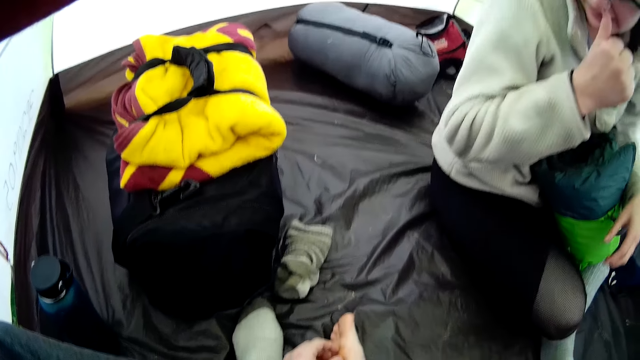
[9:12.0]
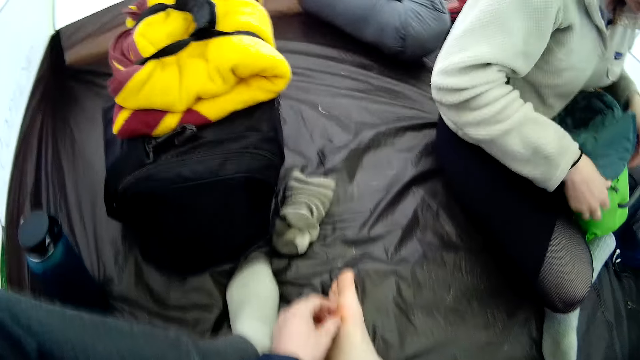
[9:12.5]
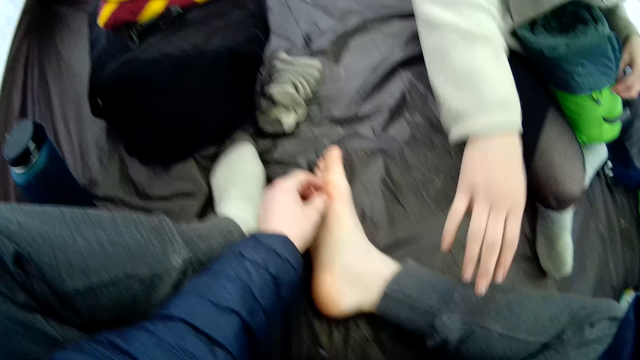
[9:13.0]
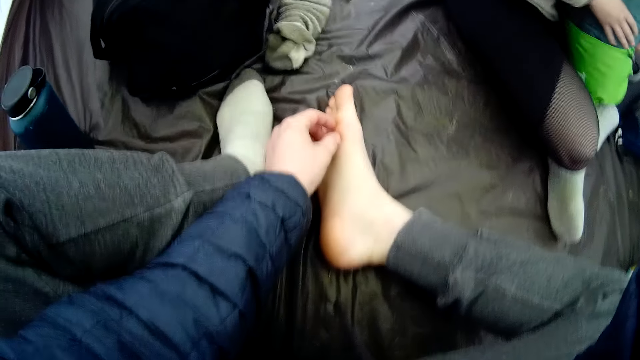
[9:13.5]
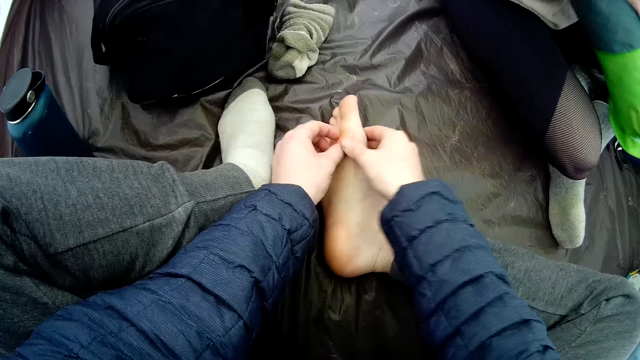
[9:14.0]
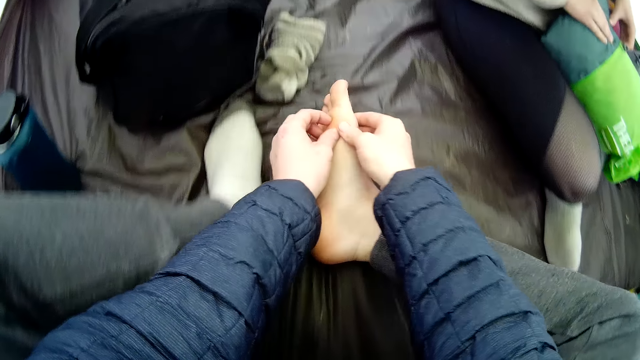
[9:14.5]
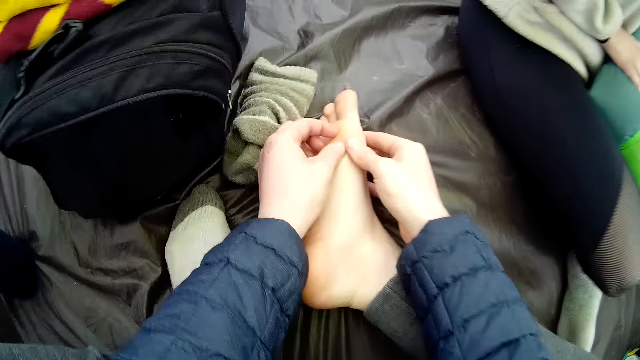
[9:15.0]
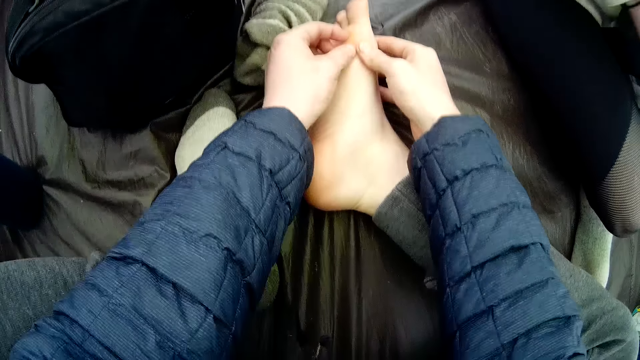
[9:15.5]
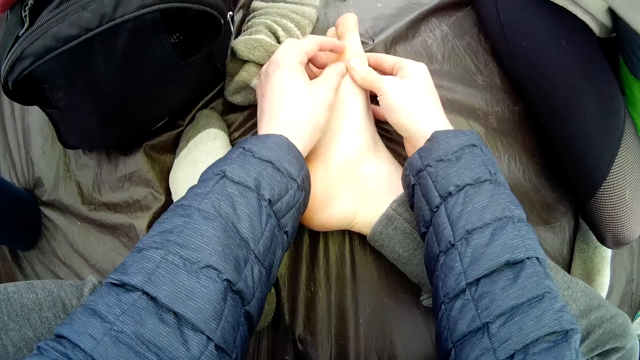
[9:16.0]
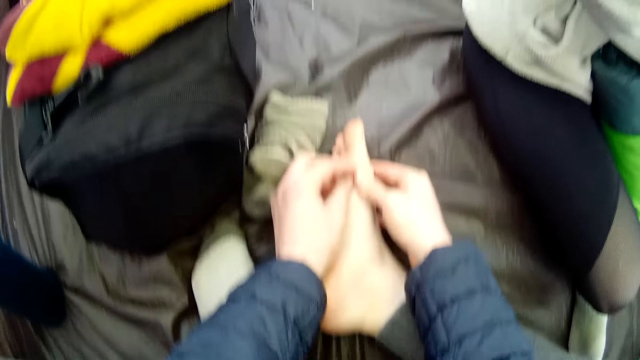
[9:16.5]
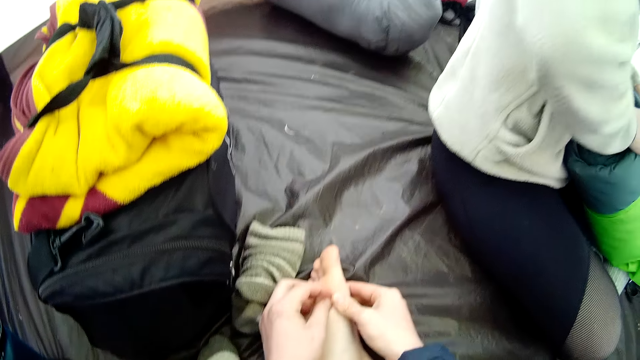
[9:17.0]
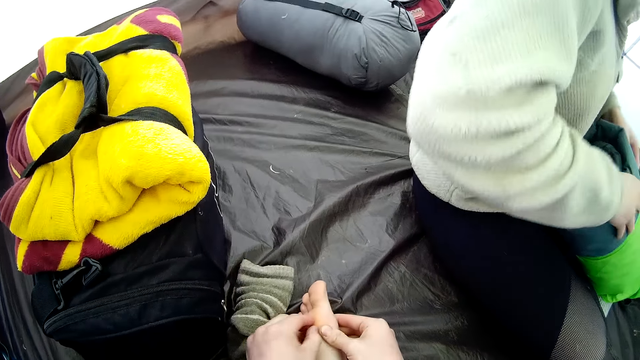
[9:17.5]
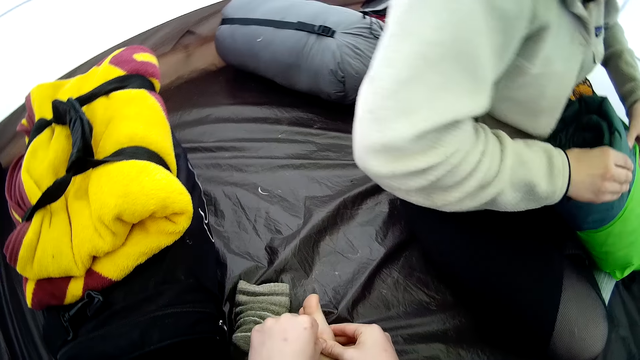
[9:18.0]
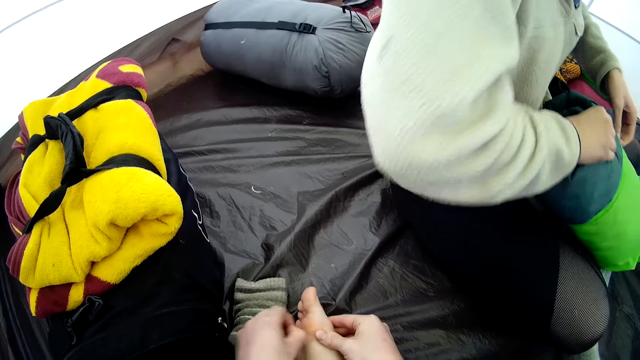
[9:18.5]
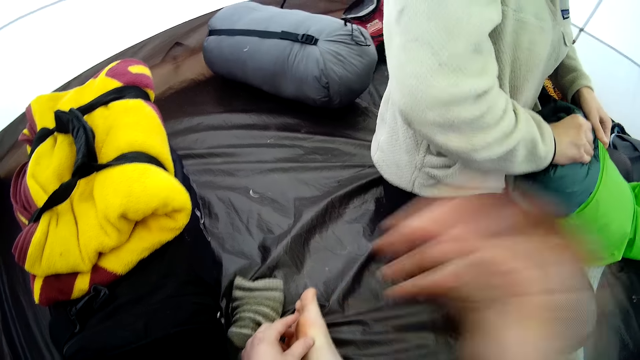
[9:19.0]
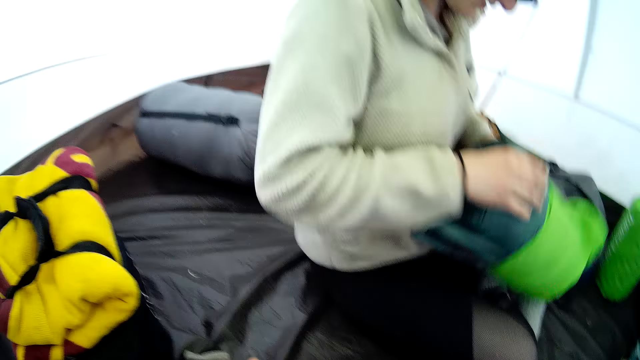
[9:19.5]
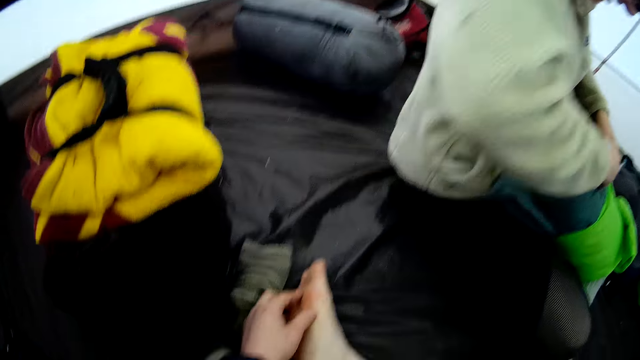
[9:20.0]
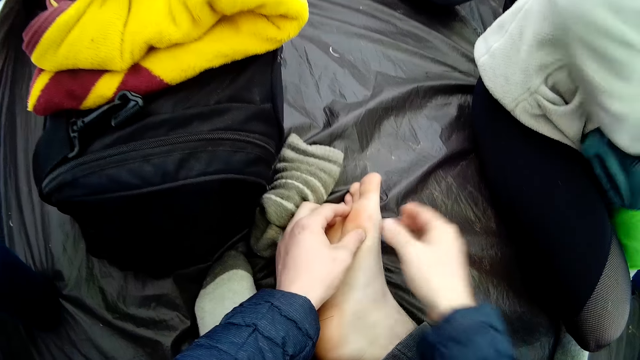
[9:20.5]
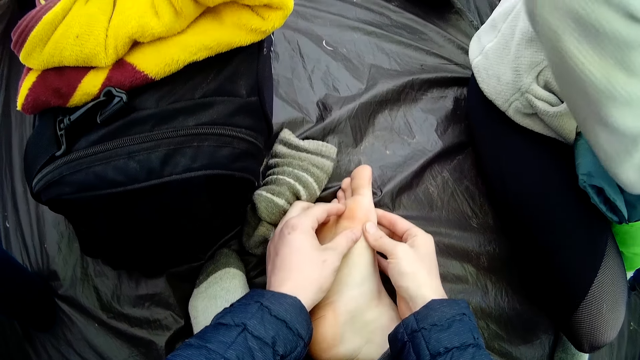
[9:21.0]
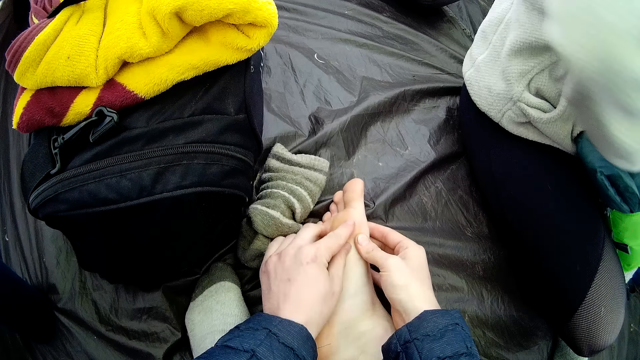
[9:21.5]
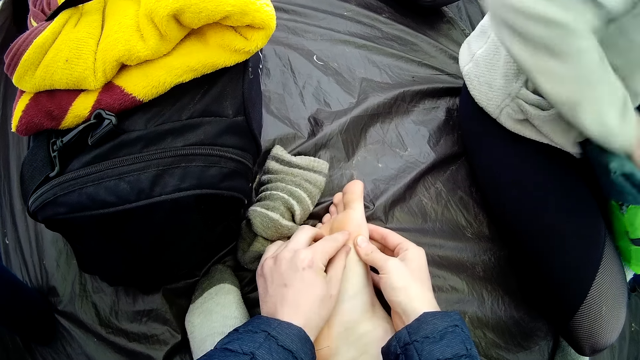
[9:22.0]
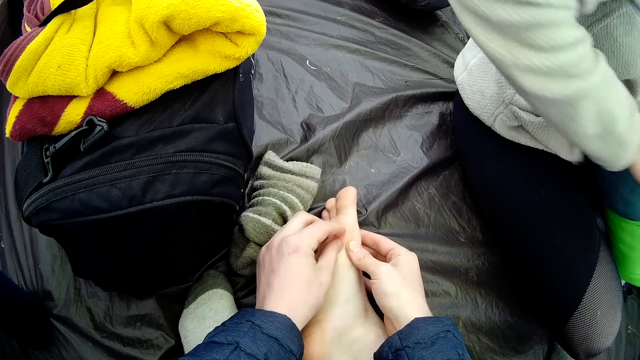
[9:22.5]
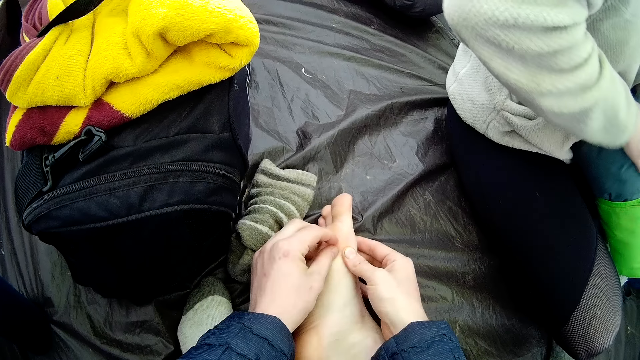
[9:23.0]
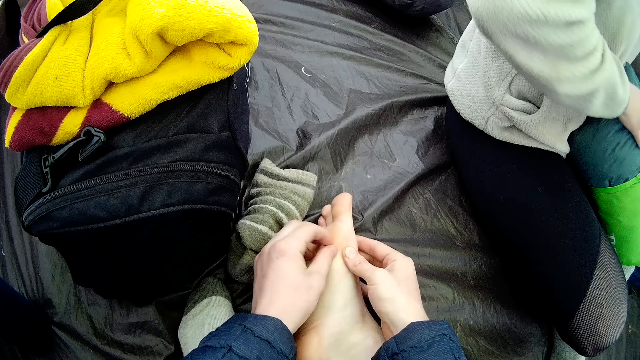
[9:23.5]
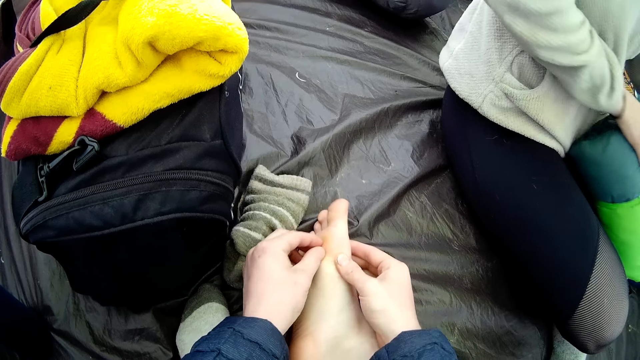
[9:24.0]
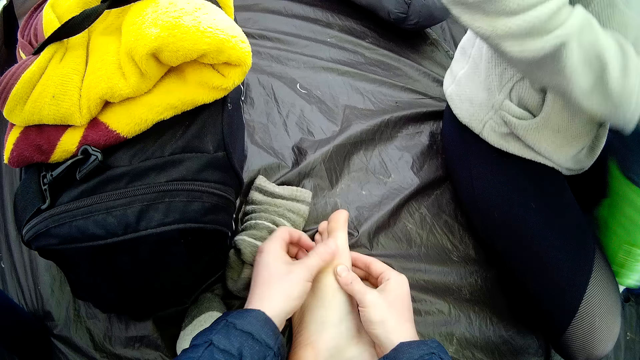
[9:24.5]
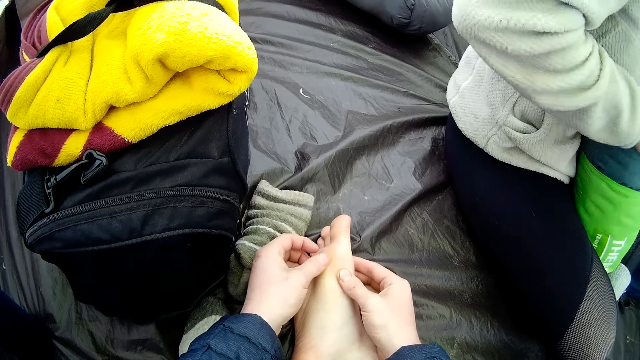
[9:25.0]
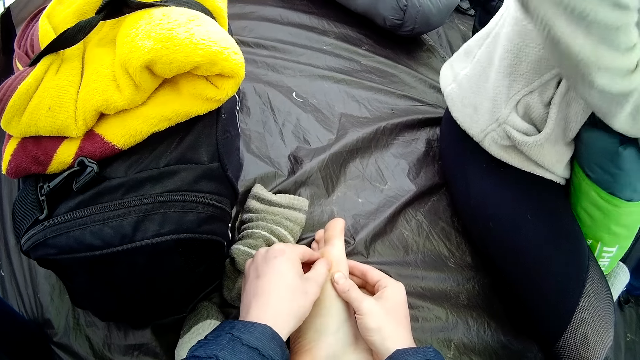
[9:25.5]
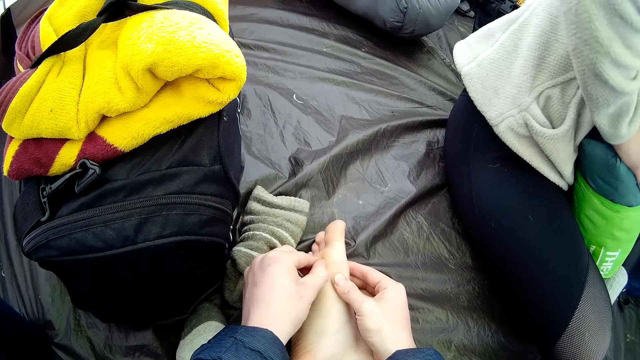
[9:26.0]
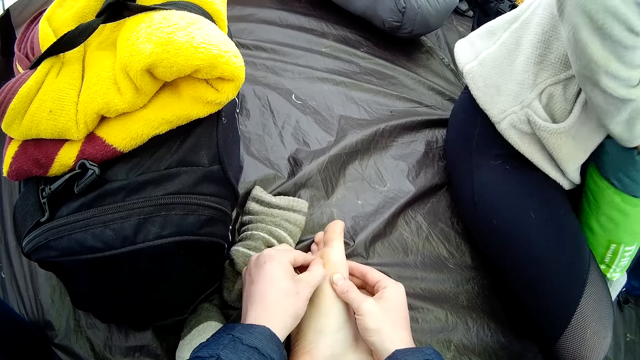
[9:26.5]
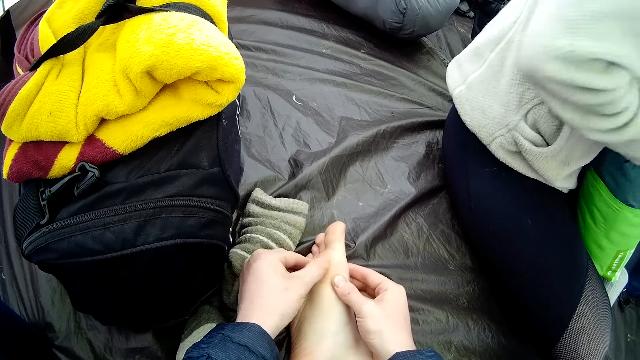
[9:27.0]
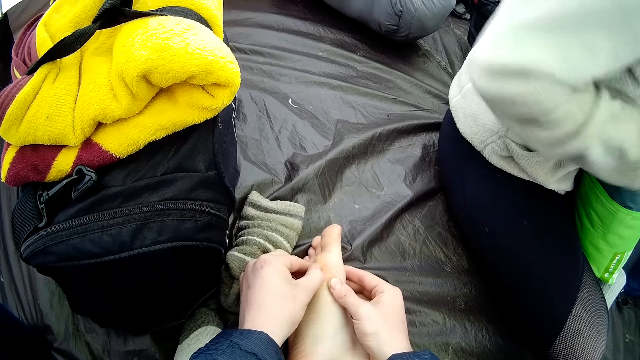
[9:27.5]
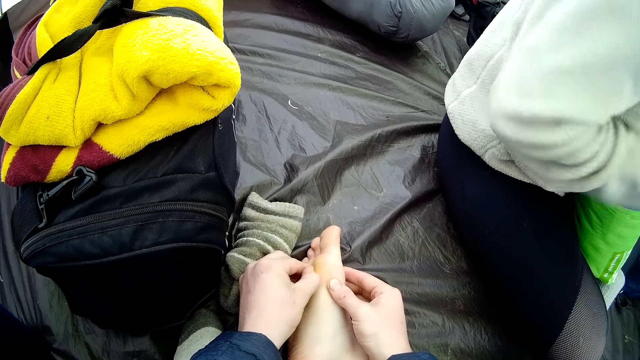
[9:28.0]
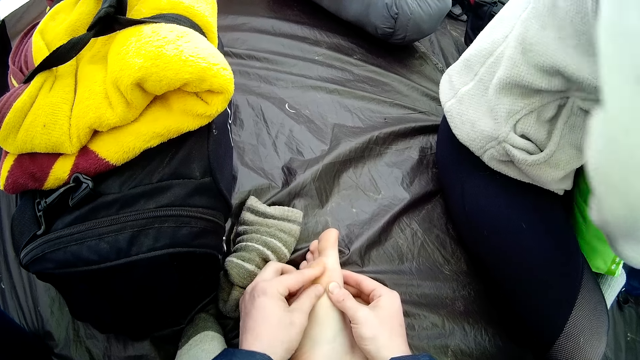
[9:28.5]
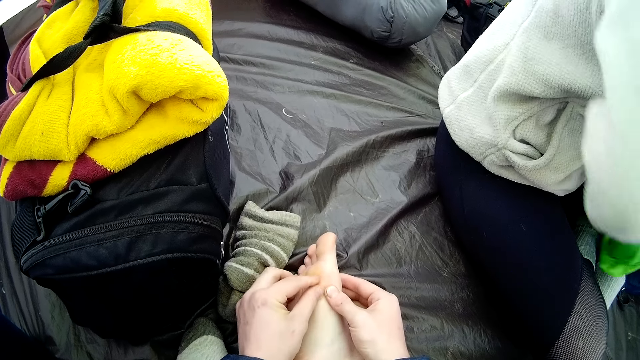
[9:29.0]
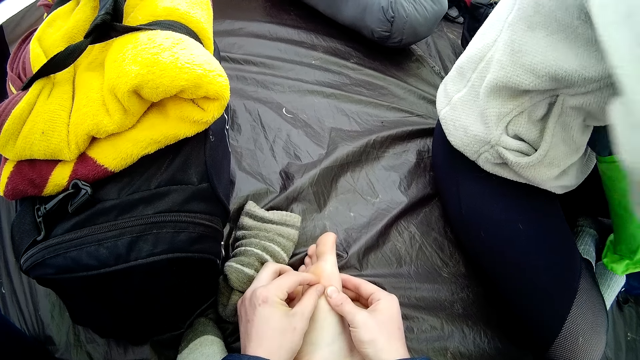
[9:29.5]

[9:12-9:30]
A person moves a hand to the nose. A woman leans backwards. The camera wearer moves his hand up. He moves the hand down. A lady packs a sleeping bag. The camera wearer lifts up his hand. He puts down his hand. He touches his leg. Another woman fixes the cloth in the bag.

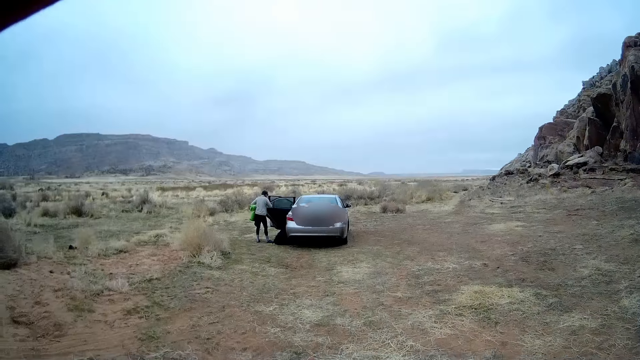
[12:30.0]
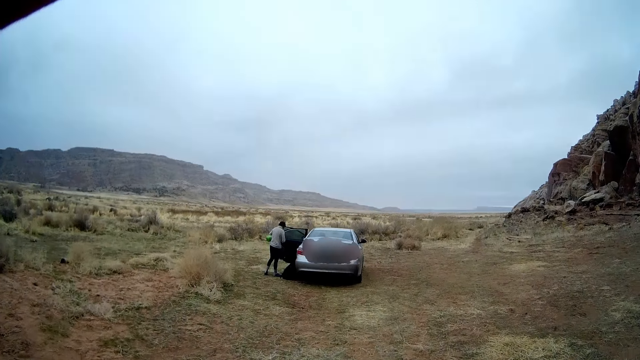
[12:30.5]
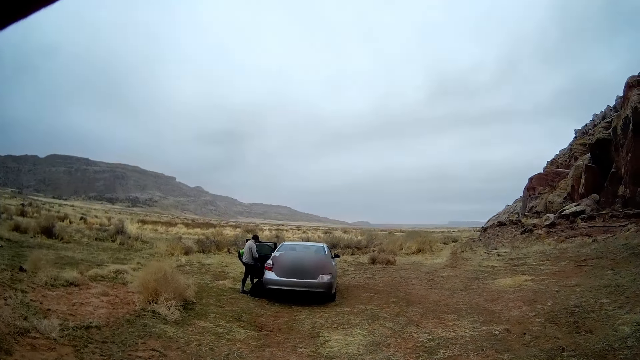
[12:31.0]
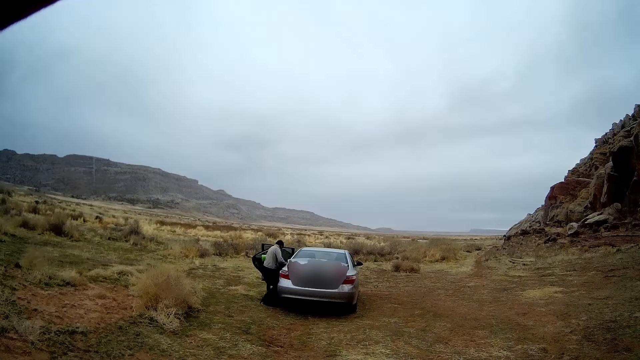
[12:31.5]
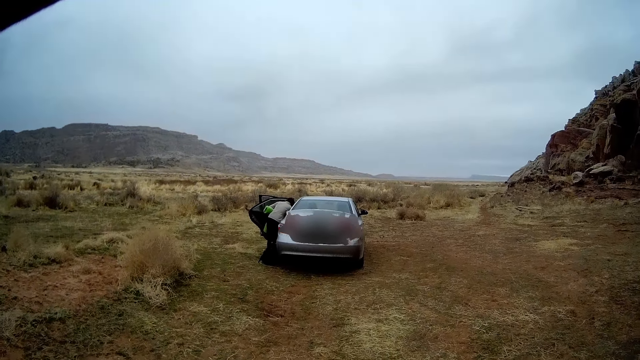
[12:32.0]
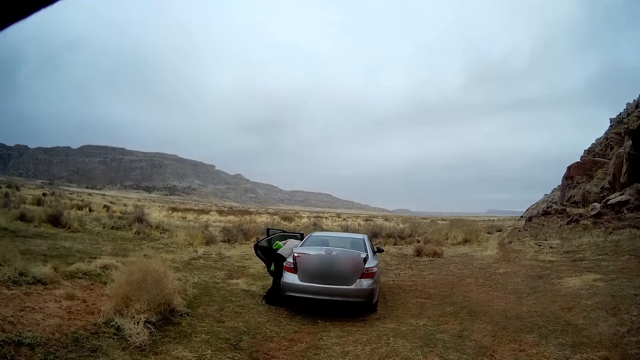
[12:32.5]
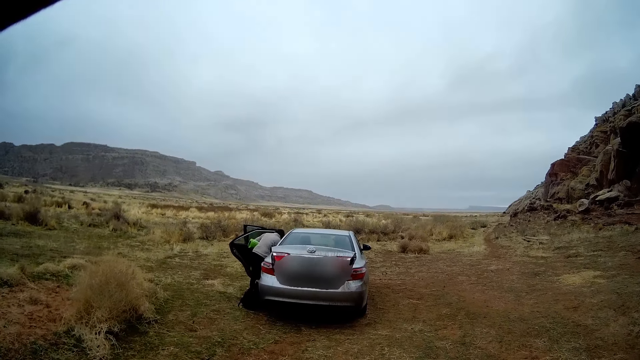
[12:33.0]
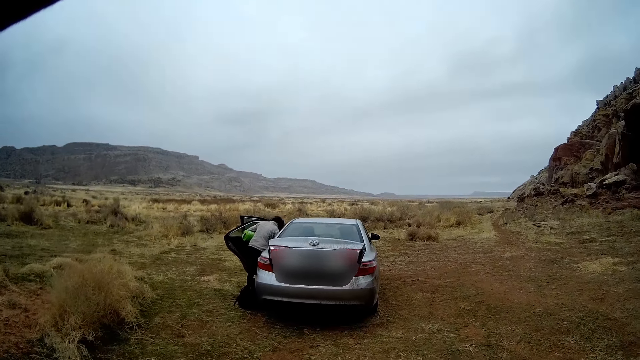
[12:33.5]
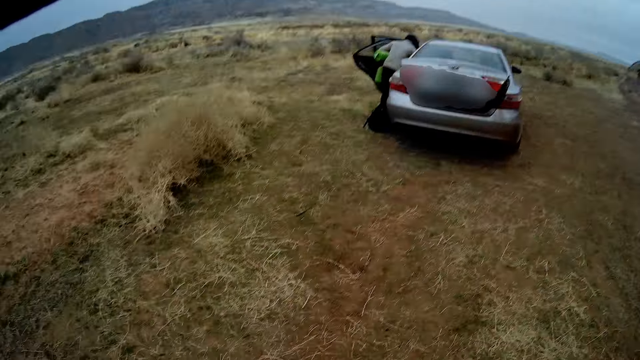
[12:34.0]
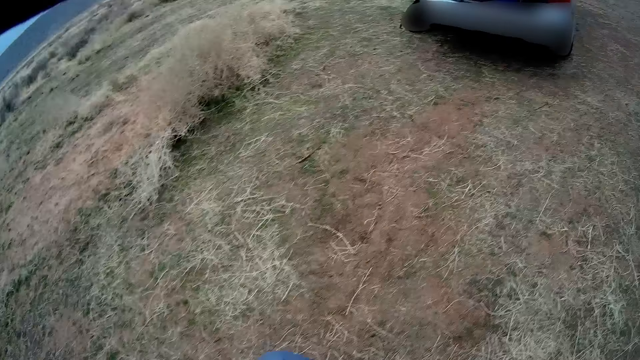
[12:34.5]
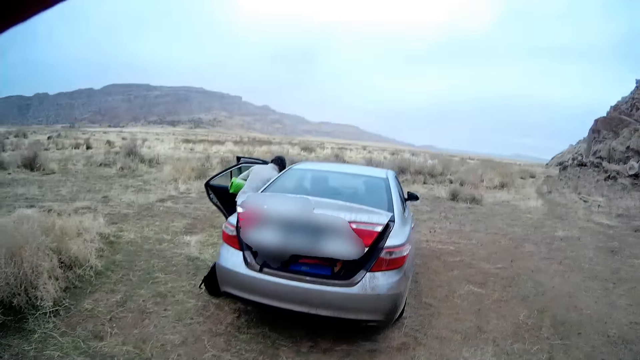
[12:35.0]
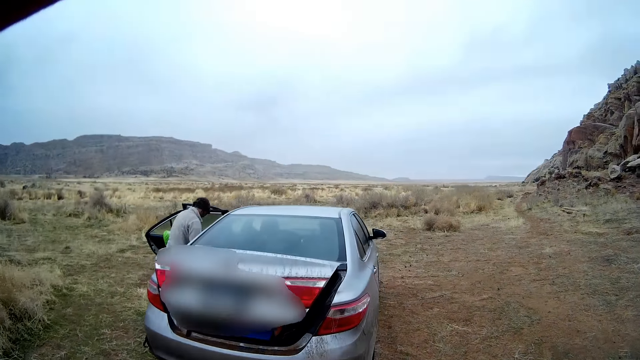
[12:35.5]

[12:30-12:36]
A lady puts bags in the car.
